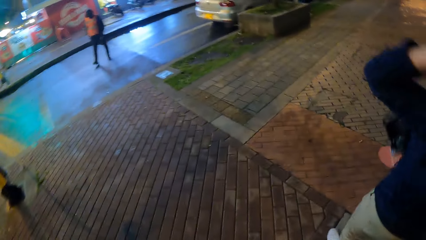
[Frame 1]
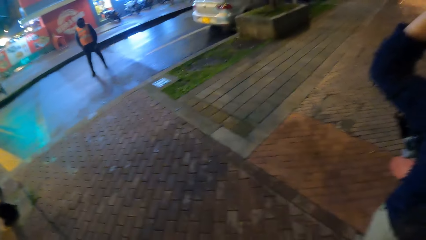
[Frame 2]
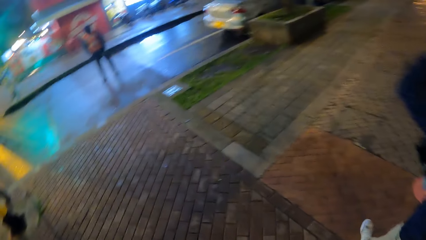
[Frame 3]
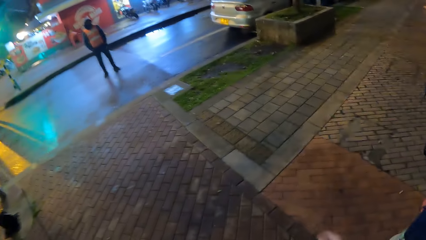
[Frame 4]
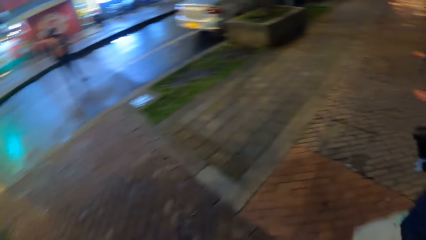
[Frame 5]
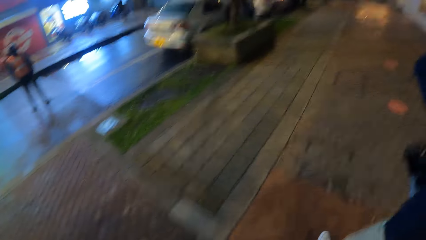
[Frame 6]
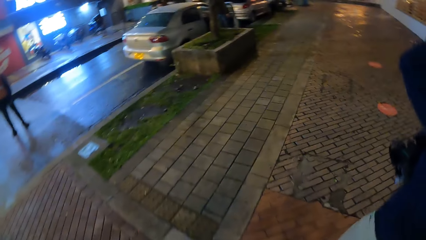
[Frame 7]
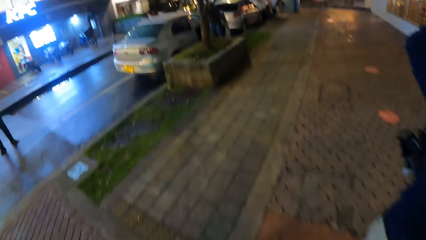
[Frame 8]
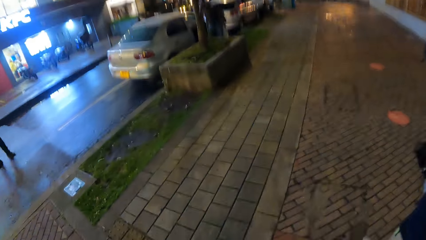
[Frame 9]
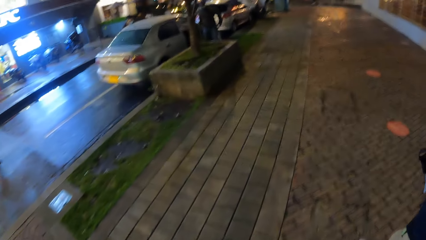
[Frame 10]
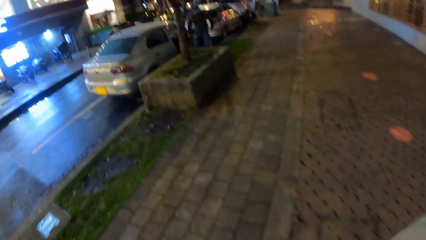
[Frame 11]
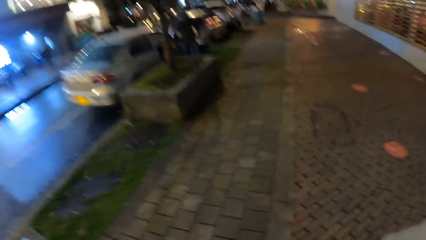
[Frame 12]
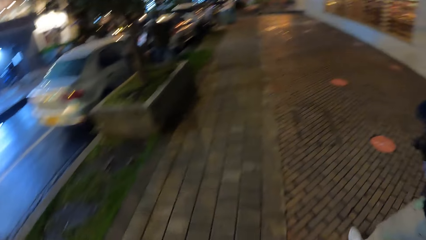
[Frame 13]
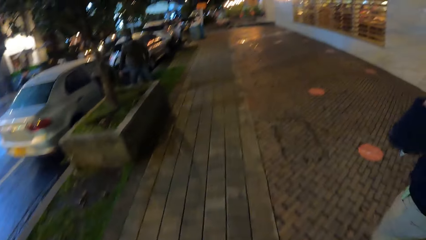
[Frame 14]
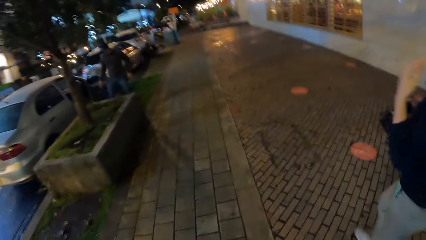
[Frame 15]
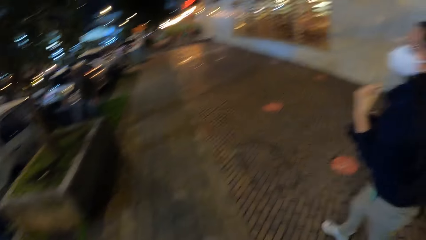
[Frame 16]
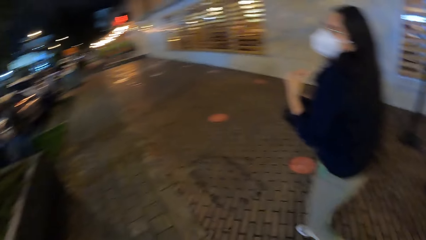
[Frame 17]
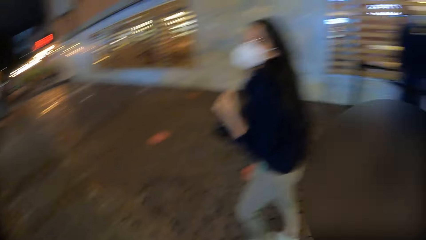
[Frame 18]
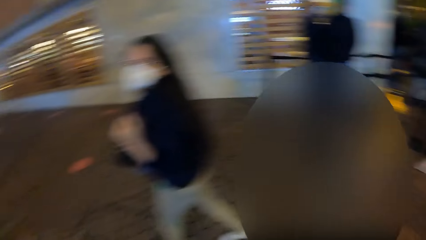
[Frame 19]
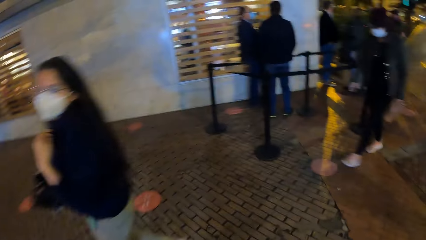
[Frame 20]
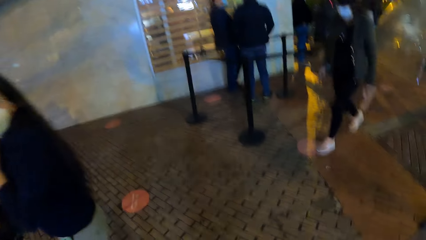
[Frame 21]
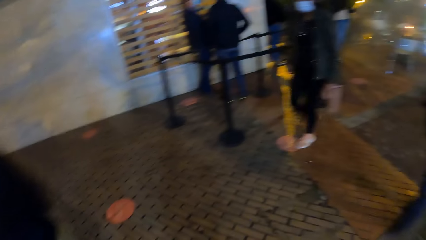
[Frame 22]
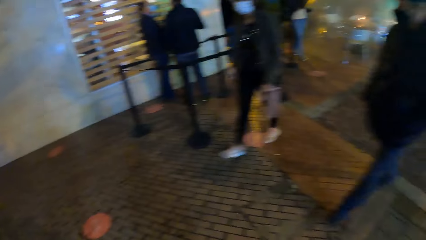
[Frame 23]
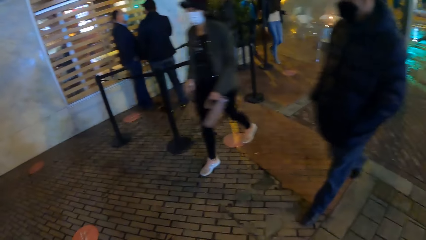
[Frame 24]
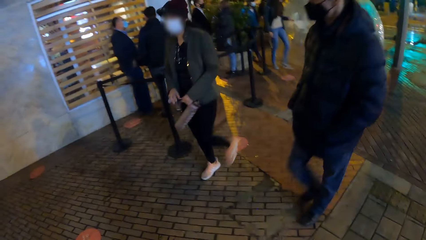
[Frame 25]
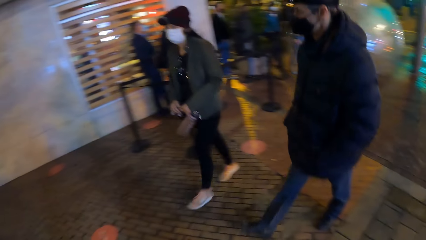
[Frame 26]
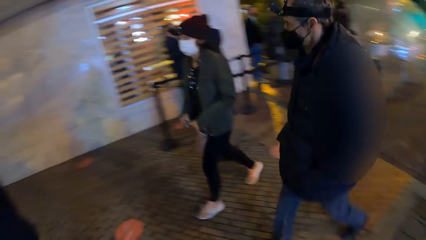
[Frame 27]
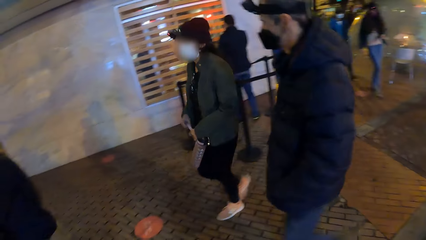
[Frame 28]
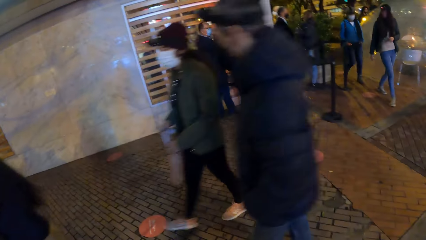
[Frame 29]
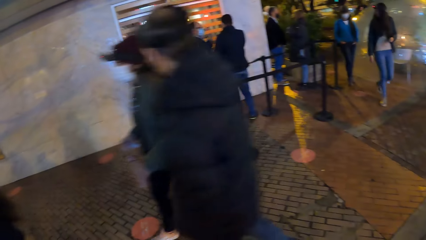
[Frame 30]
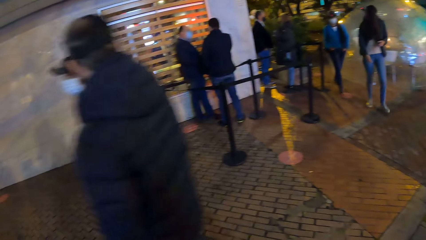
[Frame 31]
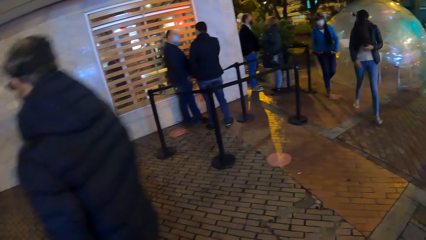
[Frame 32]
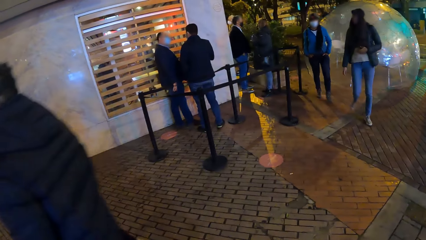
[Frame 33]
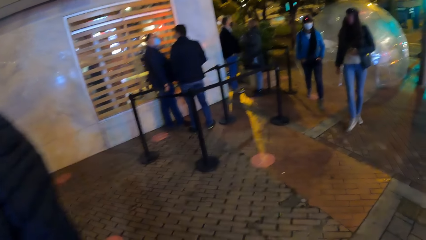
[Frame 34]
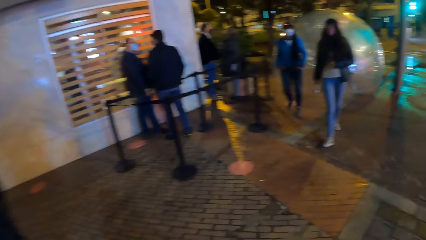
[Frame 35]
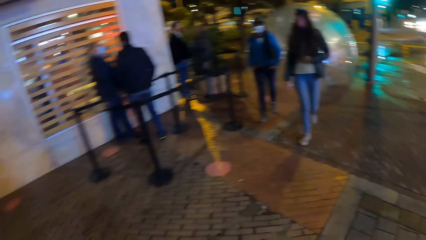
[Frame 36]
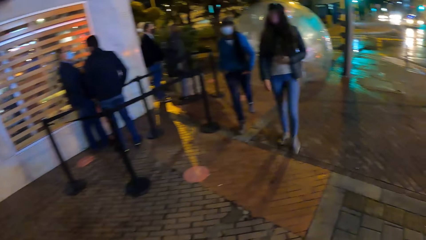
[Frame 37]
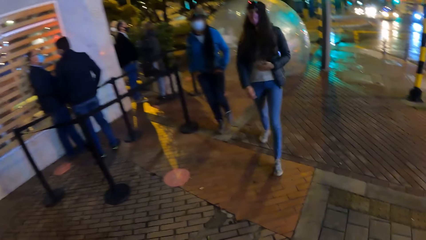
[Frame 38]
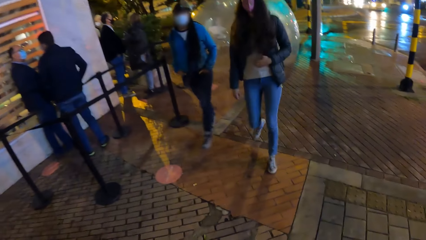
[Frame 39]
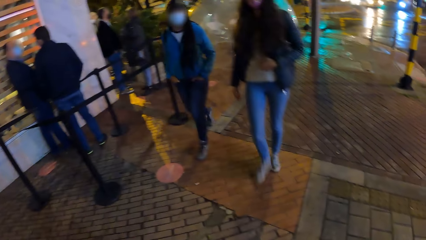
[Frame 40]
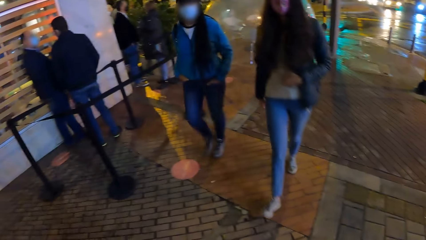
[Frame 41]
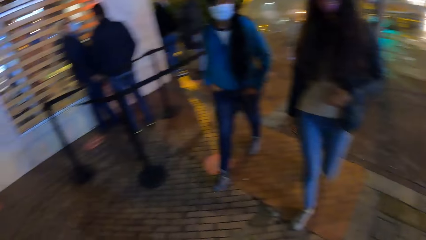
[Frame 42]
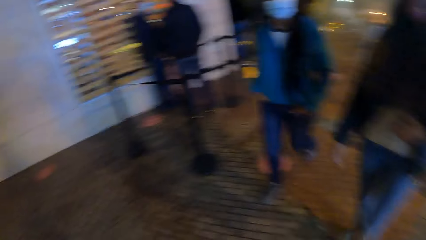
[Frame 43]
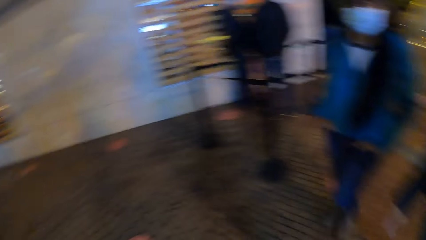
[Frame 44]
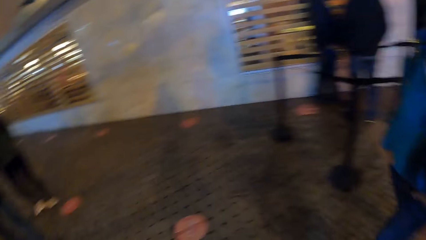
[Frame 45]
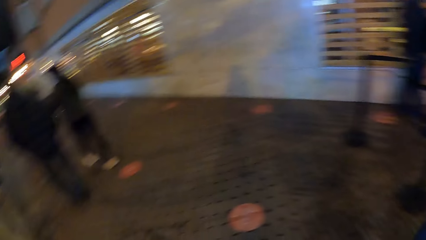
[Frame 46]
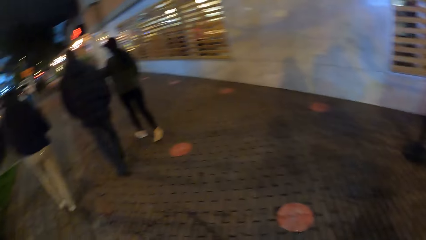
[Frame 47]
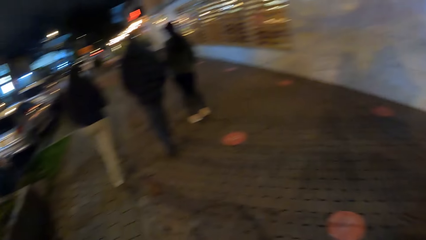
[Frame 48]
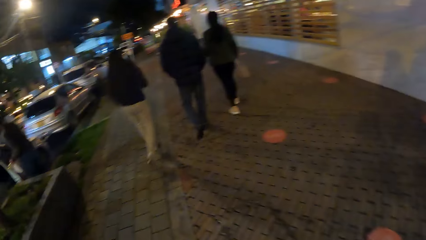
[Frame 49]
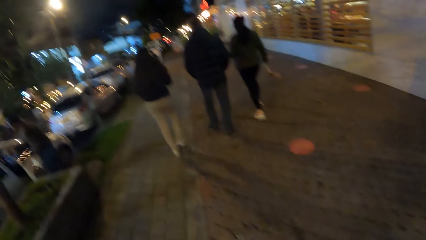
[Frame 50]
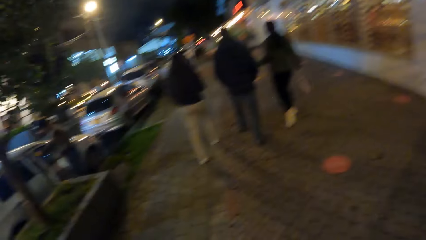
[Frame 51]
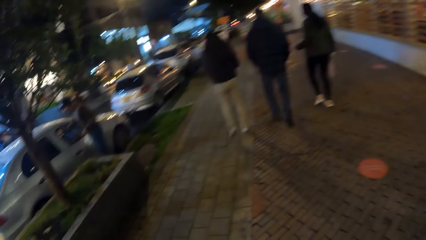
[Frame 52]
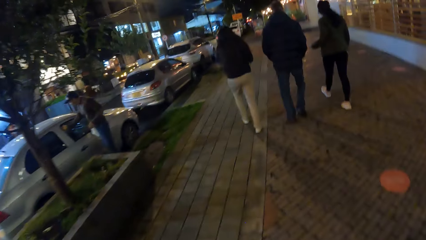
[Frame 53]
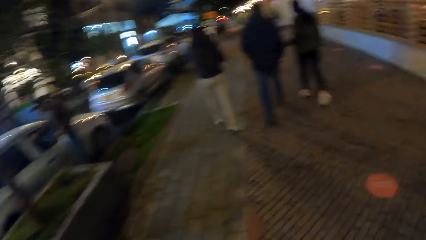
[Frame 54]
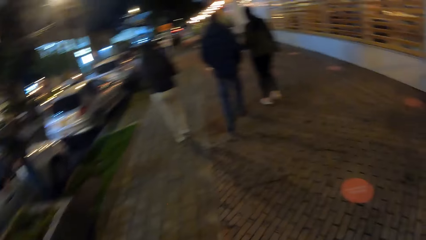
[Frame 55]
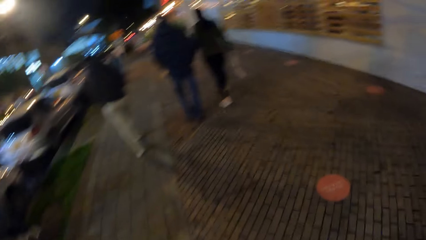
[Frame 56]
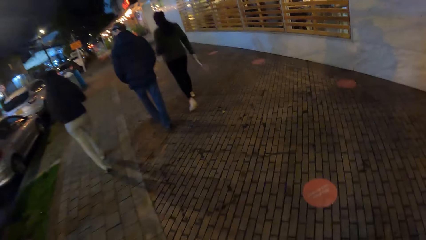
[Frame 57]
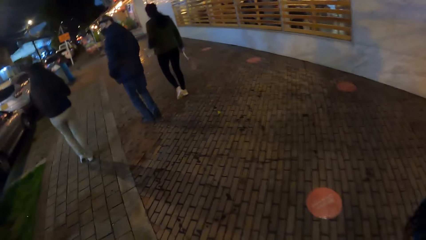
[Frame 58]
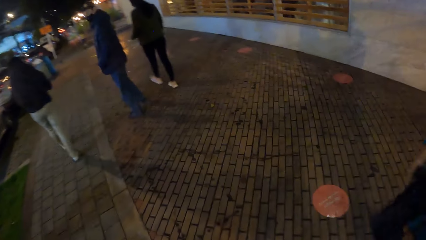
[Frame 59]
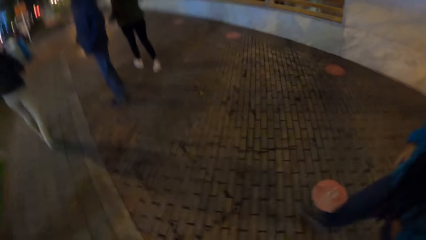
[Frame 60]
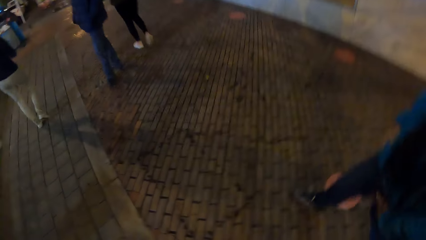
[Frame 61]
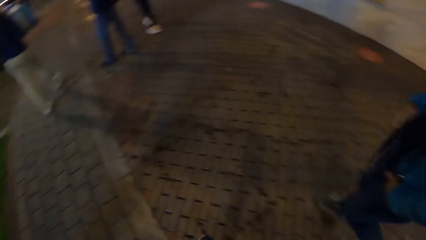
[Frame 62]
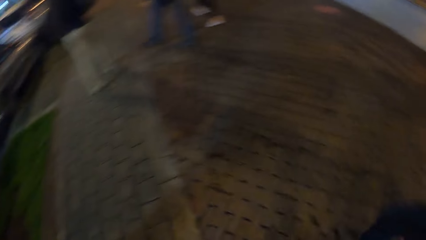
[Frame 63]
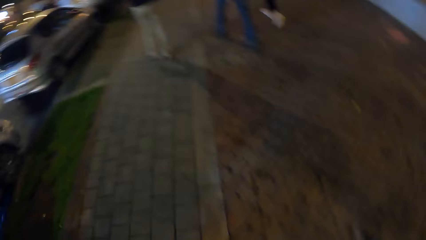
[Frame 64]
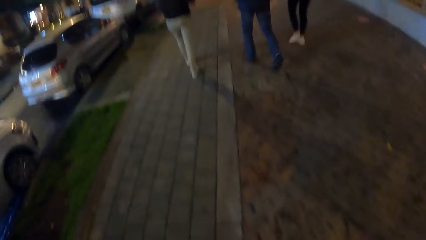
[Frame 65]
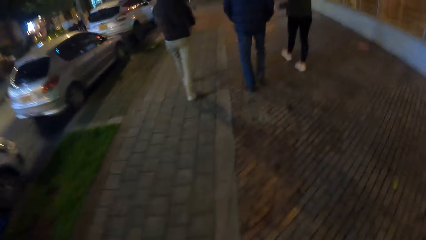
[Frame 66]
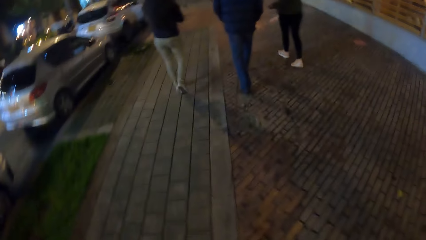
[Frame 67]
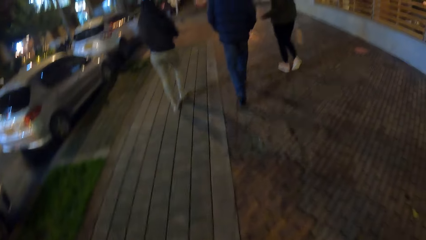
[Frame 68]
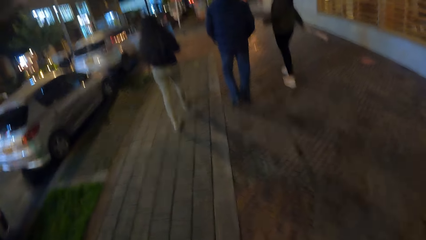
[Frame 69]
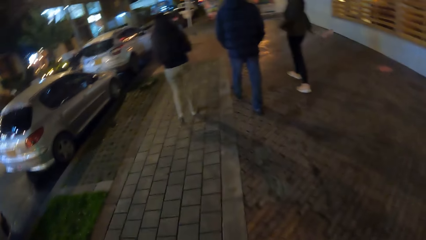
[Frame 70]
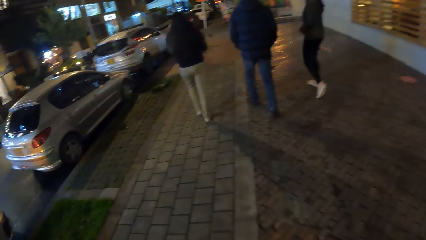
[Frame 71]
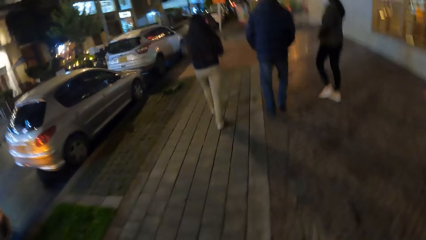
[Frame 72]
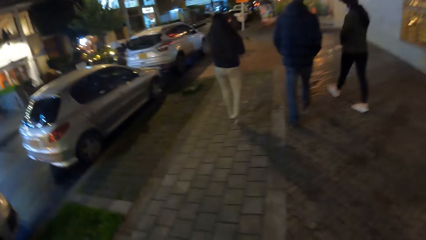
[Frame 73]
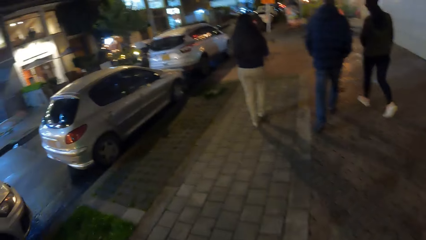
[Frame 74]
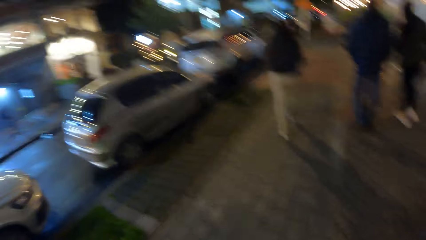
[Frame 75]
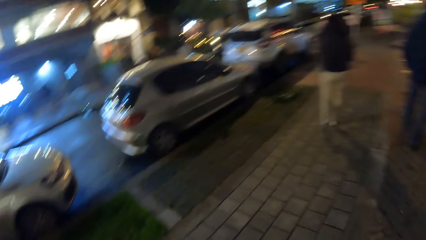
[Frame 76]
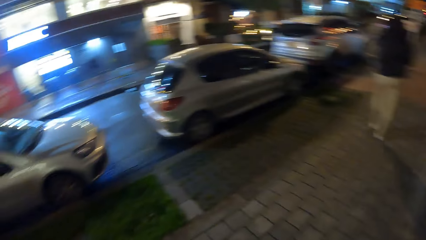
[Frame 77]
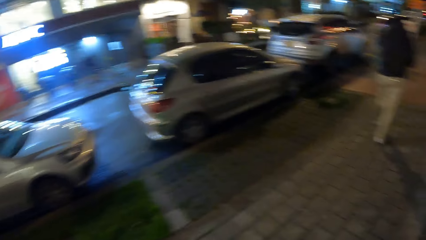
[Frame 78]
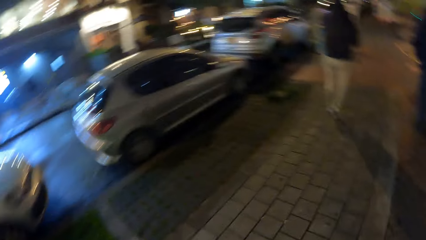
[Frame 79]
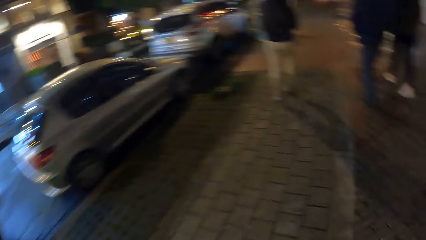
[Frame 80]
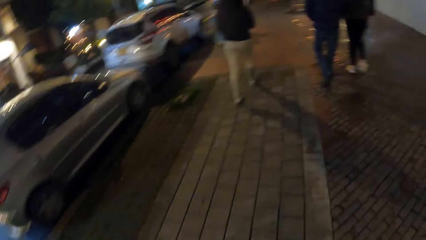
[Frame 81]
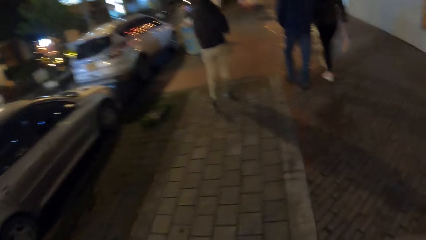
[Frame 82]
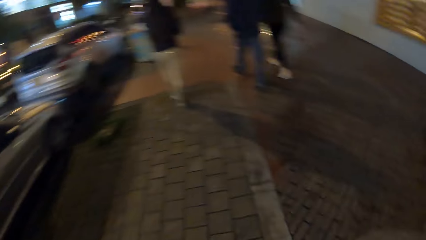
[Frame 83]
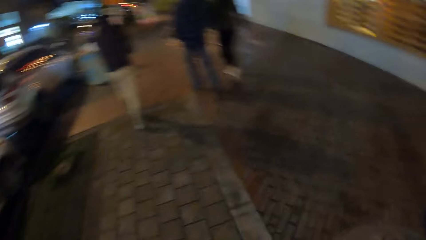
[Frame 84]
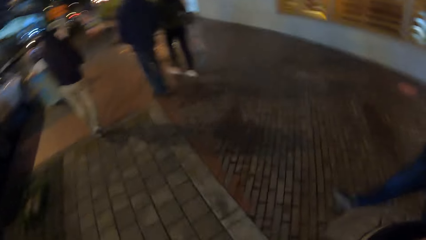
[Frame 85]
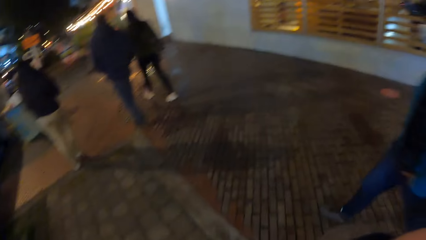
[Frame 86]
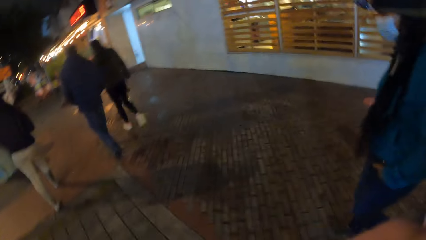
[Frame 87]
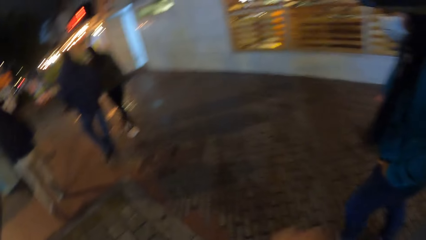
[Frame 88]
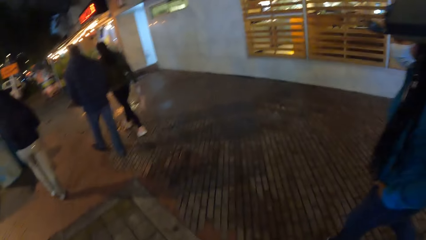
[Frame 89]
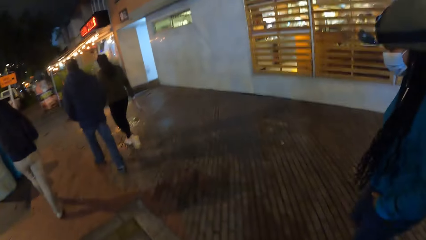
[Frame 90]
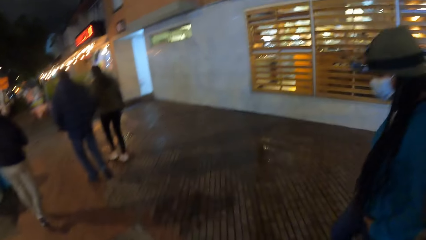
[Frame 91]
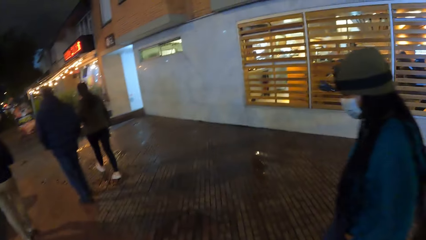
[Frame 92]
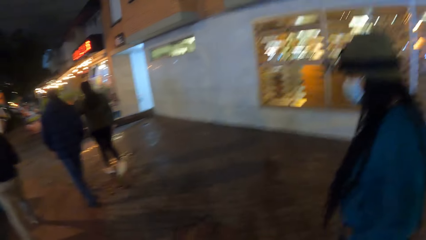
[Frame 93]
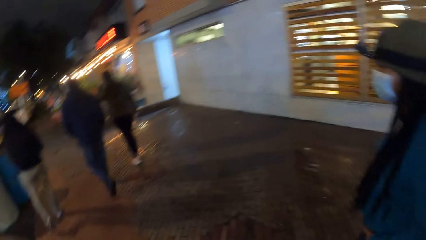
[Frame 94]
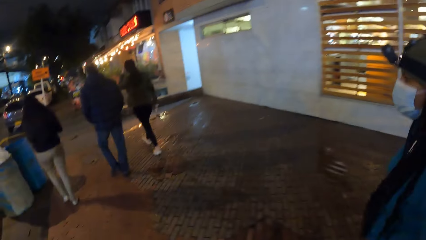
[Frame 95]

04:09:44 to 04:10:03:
A man walks. The camera wearer walks along a pavement. A woman walks. Another woman walks. A third woman passes the bottle from her left hand to her right hand. Another man walks. A fourth woman walks. A third man walks. The camera wearer looks around. The second man walks. The fourth woman walks. The first man walks. The camera wearer walks. They look around. The second woman walks.
